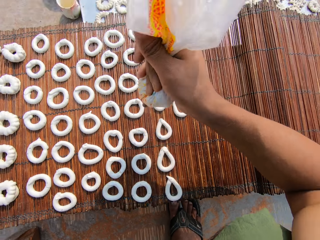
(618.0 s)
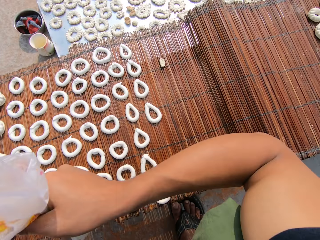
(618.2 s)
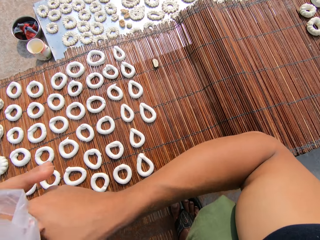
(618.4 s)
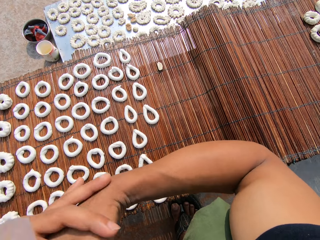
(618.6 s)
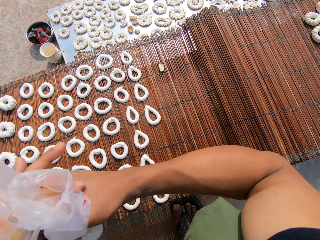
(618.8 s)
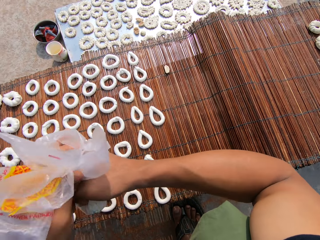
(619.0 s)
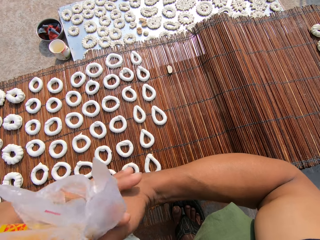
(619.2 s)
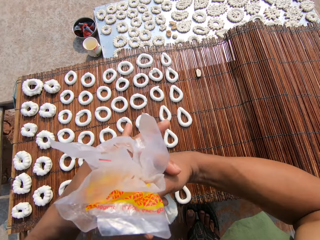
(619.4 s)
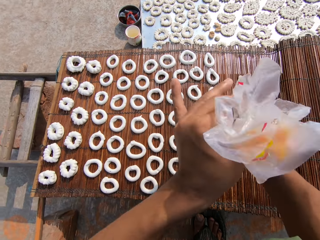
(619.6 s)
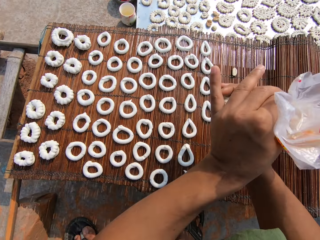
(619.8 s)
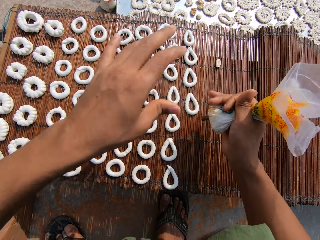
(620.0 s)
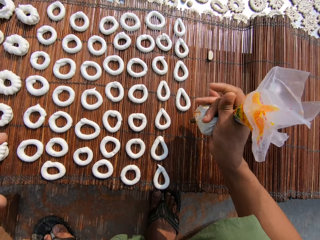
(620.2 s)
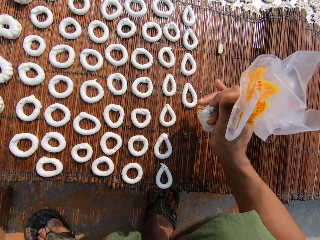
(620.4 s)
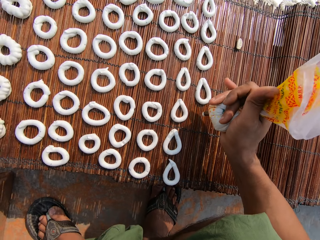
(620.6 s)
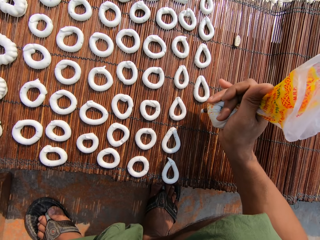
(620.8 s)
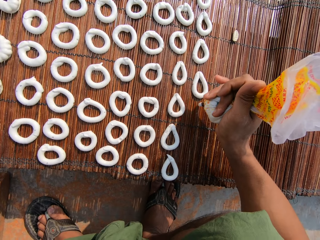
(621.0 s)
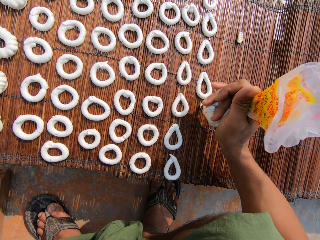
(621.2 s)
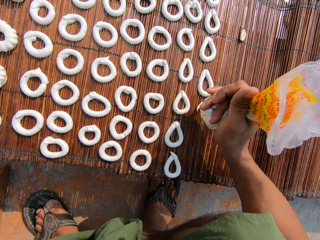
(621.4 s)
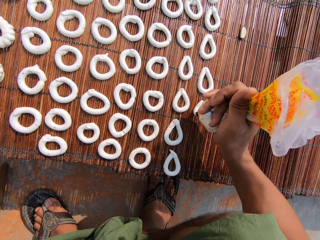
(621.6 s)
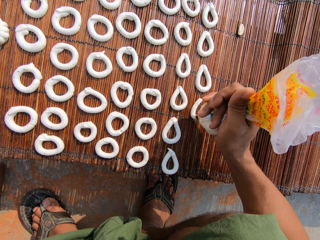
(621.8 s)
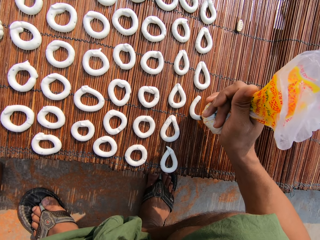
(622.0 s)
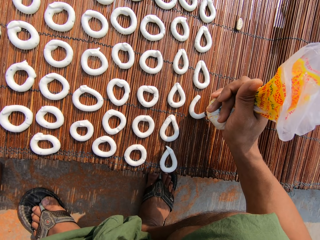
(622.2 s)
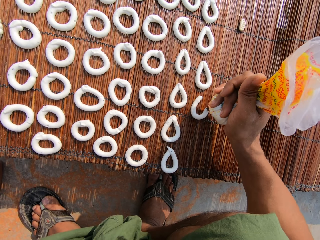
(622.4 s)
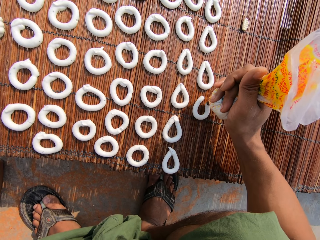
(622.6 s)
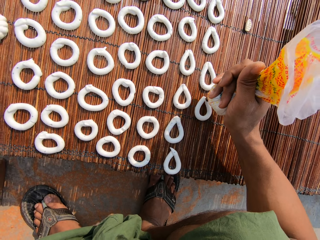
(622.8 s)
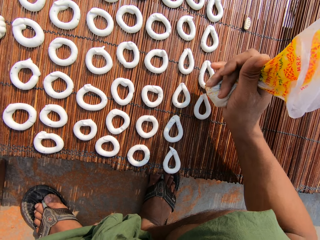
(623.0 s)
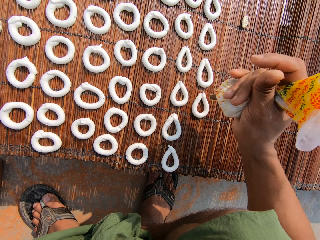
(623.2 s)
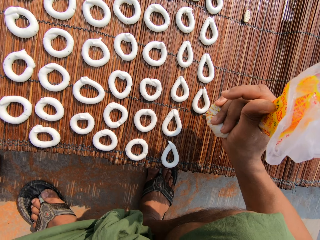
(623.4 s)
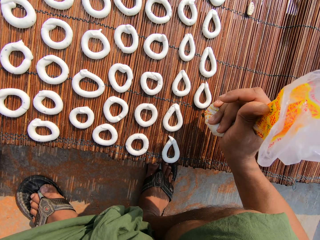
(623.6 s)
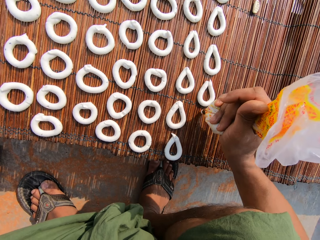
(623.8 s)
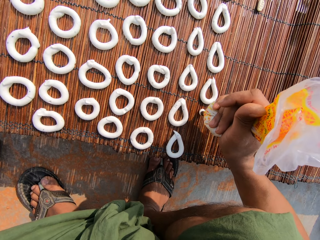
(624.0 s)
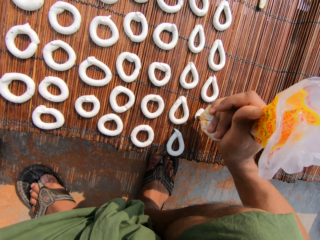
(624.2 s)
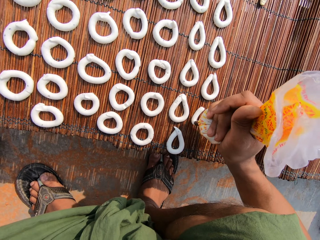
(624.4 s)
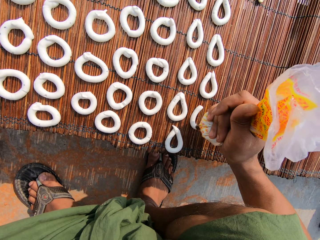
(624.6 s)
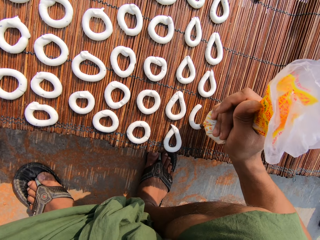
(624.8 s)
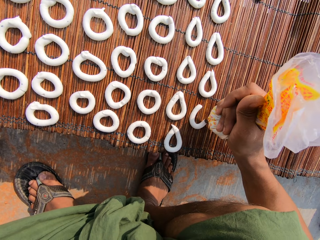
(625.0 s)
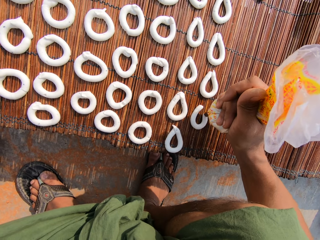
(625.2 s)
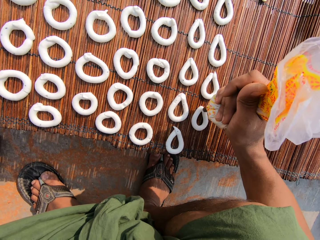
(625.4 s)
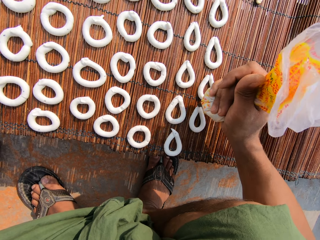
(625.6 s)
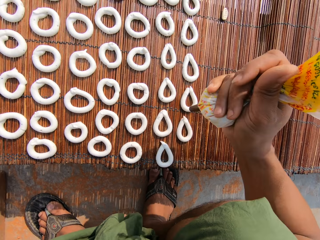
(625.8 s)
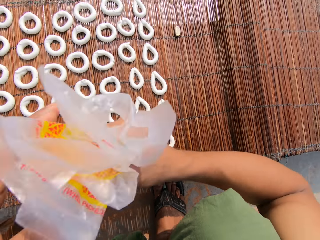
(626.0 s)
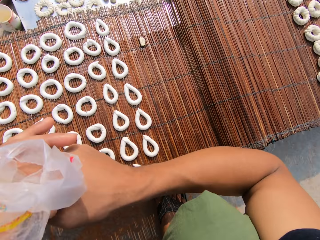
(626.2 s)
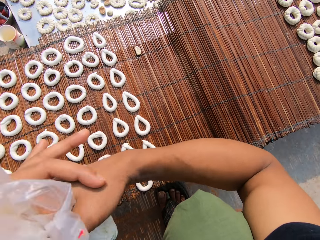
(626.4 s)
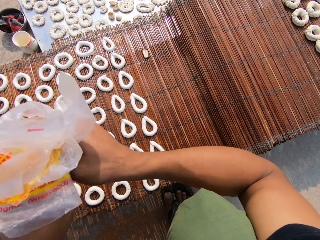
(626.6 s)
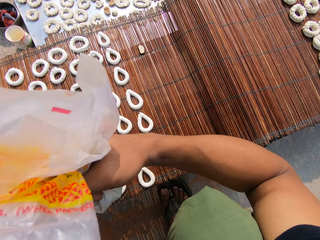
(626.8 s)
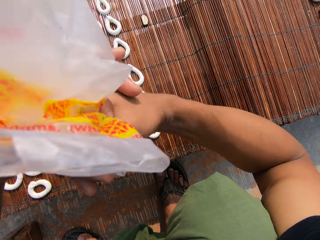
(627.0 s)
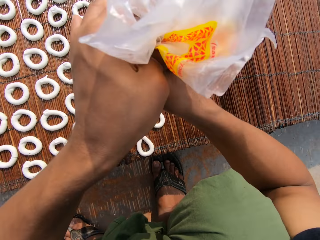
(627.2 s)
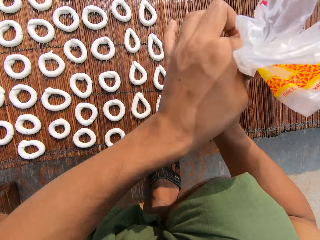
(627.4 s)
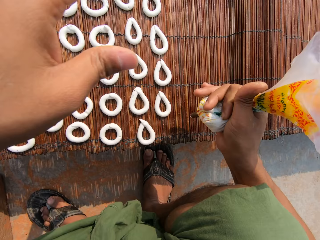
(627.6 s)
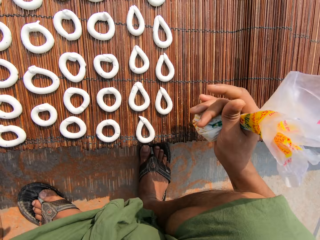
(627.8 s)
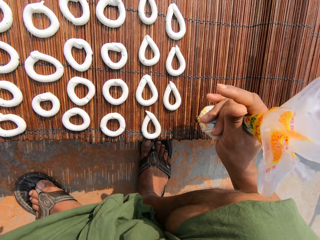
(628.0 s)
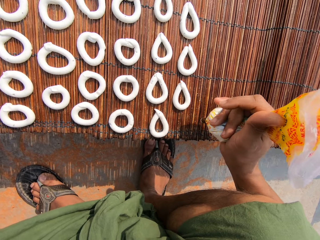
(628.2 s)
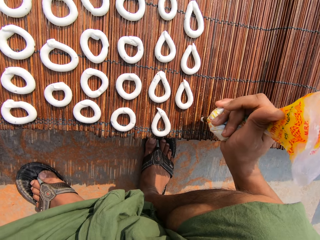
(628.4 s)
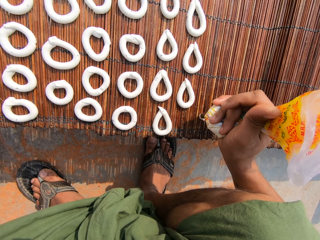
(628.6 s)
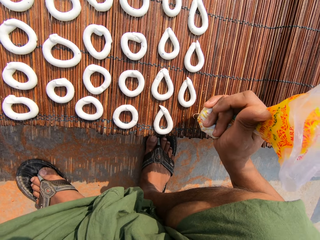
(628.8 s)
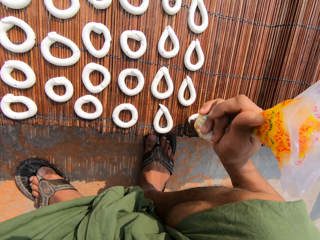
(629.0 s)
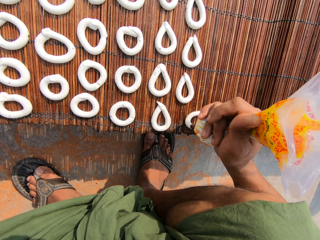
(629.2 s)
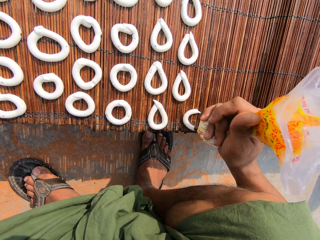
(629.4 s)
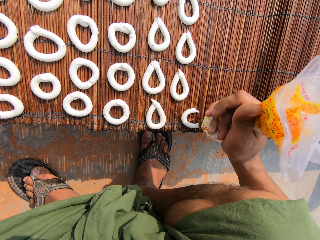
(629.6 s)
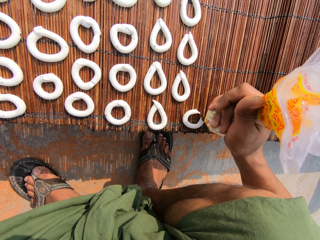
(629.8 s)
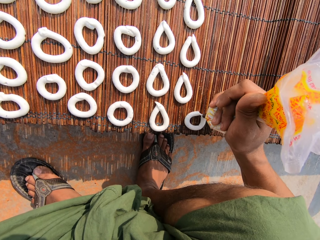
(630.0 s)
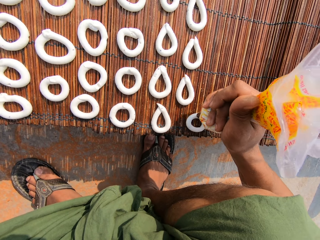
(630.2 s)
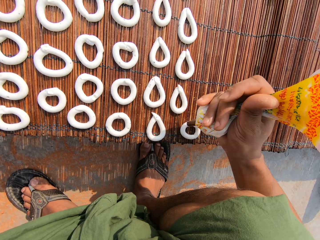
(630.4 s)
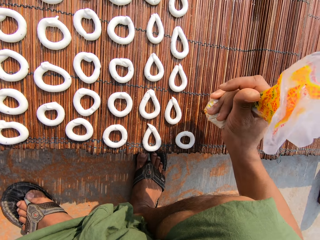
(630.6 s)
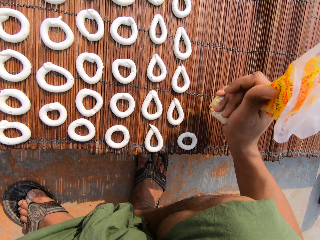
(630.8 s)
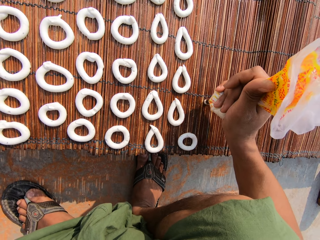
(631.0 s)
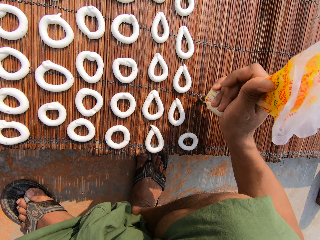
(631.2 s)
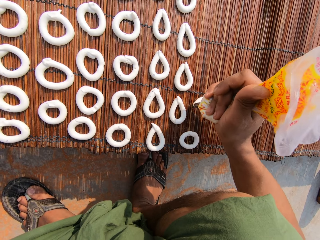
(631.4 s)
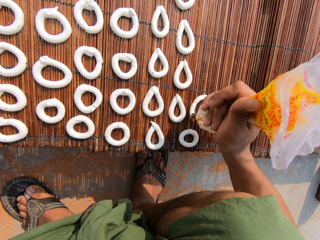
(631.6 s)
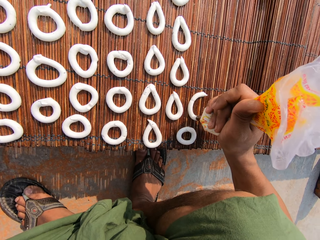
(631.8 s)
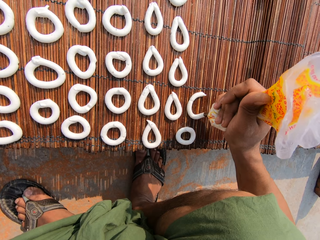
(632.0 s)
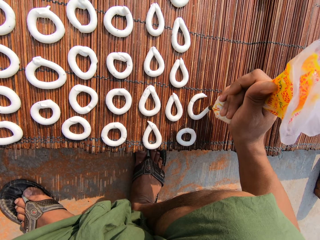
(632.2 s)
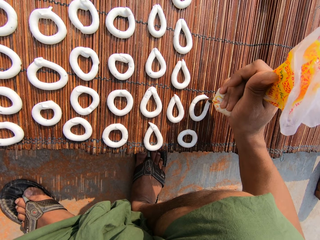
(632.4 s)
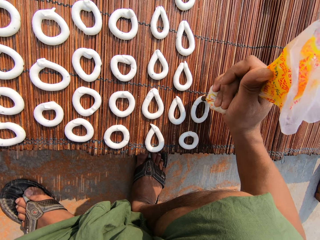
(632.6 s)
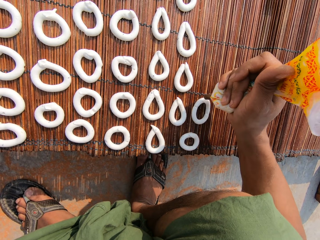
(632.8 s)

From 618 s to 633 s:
The camera wearer adjusts the plastic bag in her right hand with her left hand. She tightens the paper. She draws a circular pattern on the mat with the candy paste from the plastic bag in her right hand. She does so again. She adjusts the plastic bag in her right hand with her left hand. She tightens the paper. She draws a circular pattern on the mat with the candy paste from the plastic bag in her right hand. She does so again.

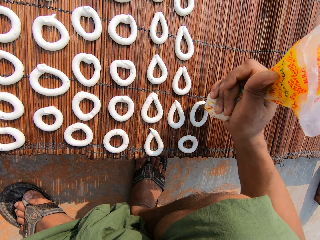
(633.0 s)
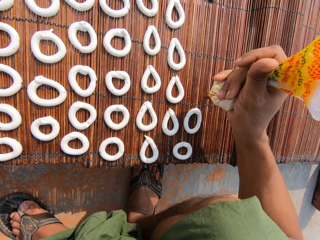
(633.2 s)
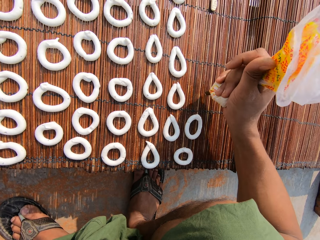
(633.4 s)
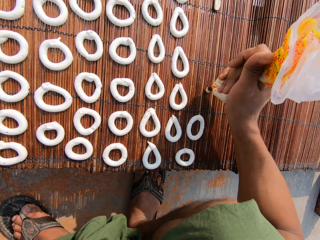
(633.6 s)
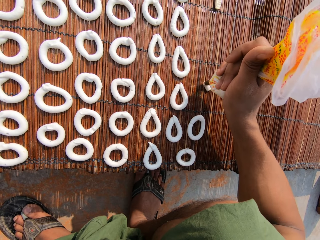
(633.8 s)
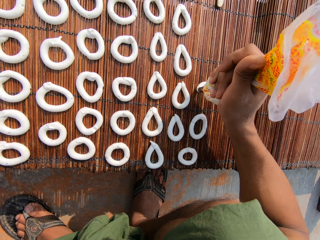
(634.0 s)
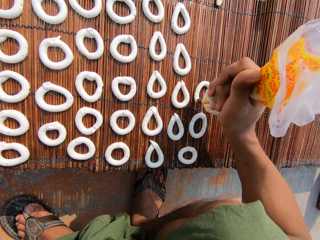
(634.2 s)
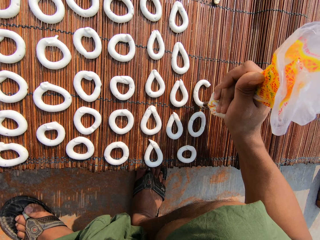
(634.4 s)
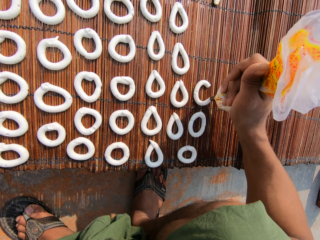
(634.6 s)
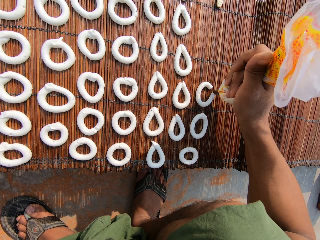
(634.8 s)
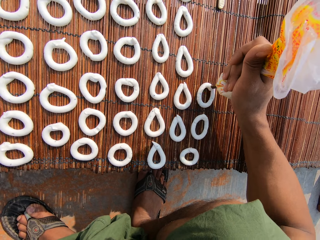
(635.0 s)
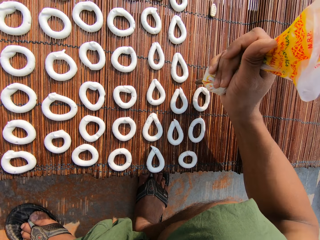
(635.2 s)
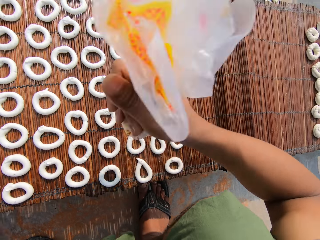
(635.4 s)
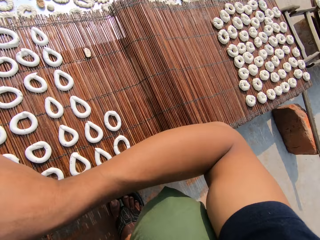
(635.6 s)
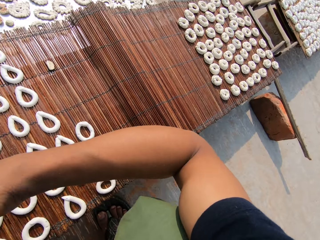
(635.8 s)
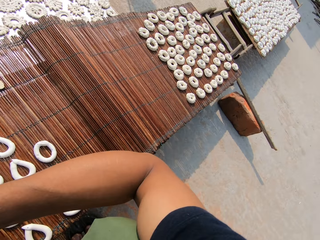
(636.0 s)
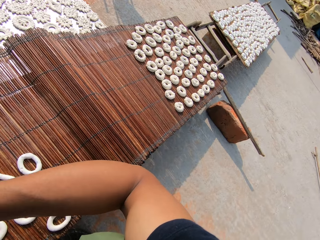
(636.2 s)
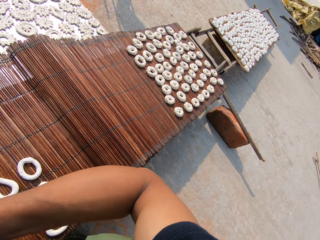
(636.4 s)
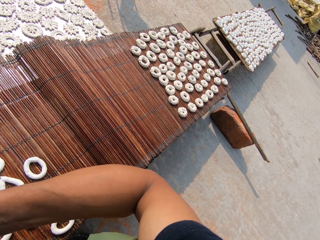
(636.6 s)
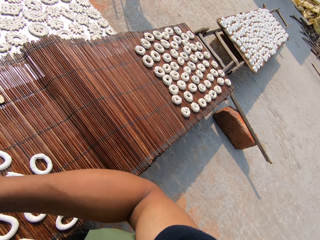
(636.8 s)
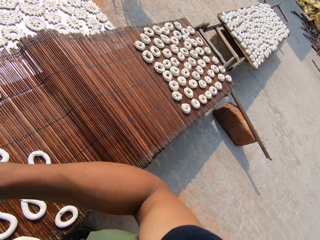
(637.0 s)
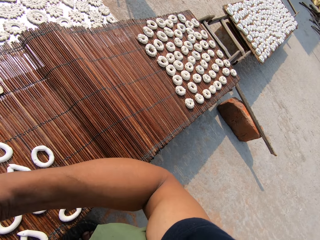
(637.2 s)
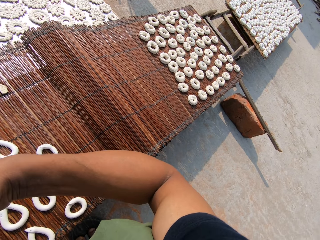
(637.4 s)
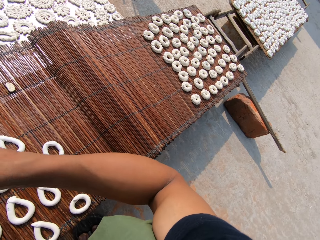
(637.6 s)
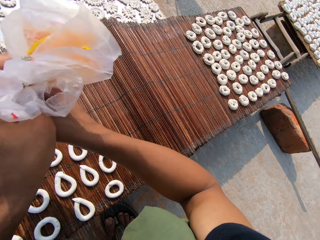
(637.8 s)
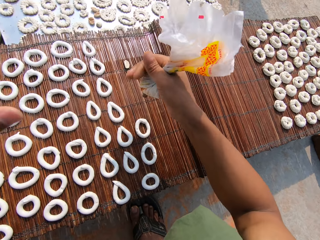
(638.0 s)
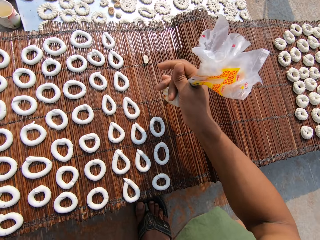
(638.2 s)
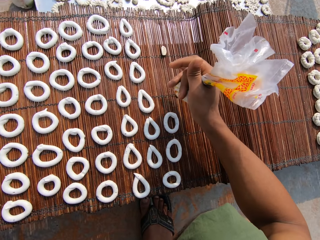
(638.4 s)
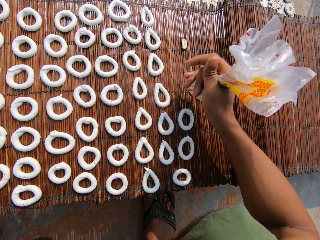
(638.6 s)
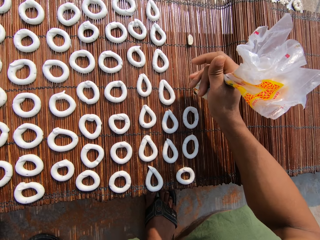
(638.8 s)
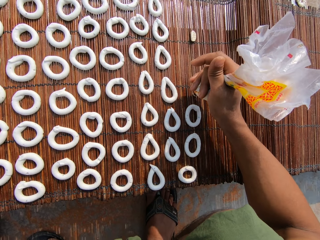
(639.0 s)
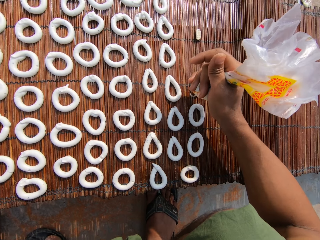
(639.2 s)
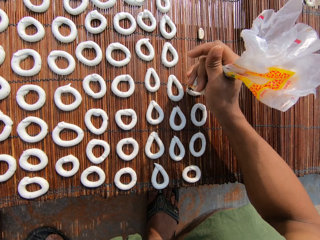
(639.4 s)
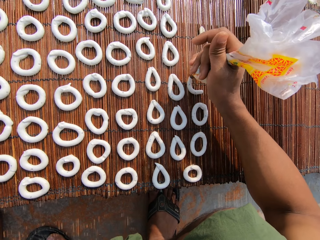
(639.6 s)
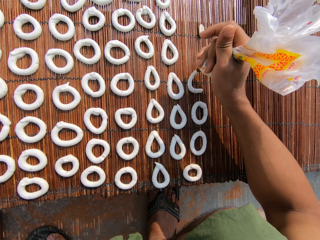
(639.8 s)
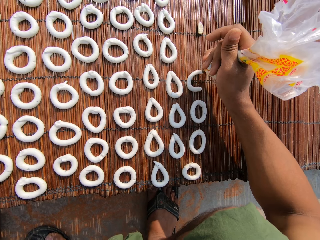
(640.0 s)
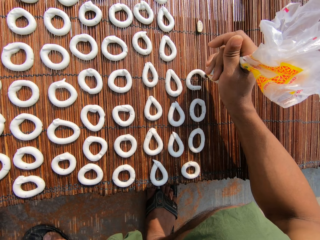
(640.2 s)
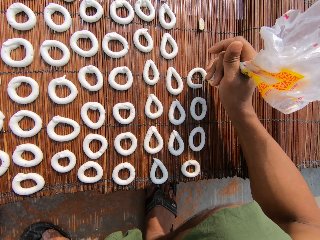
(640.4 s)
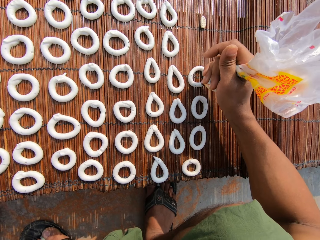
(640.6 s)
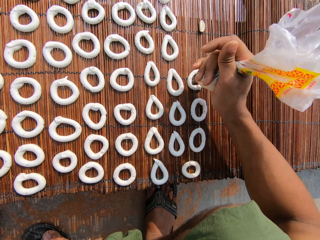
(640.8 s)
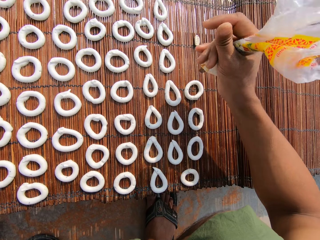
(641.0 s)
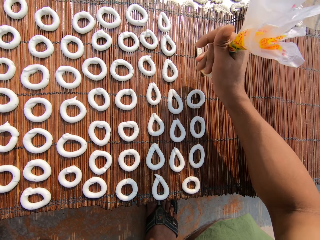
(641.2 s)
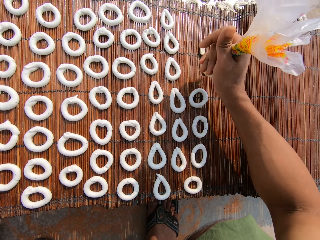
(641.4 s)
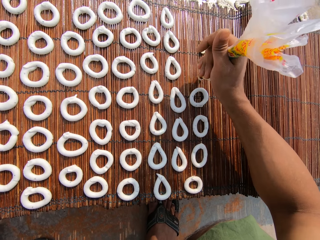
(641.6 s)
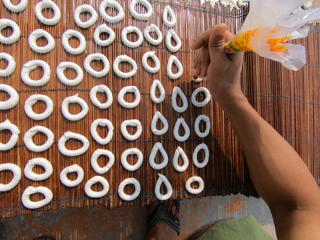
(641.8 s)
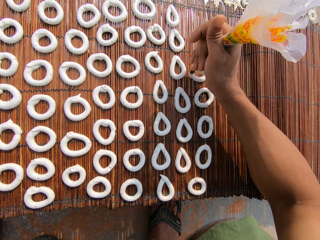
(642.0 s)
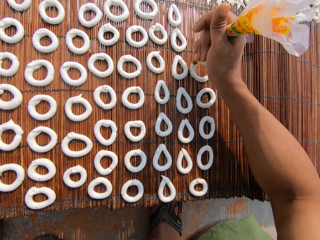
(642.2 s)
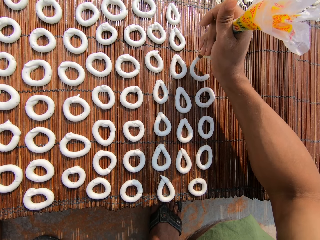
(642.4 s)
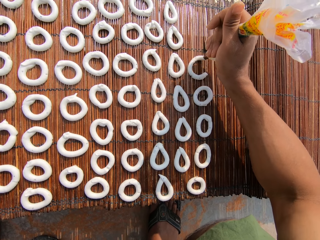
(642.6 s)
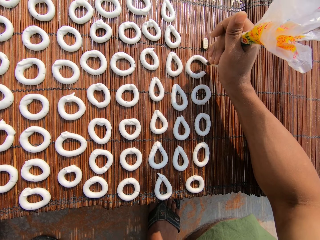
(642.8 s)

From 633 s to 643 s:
The camera wearer draws a circular pattern on the mat with the candy paste from the plastic bag in her right hand. She adjusts the plastic bag in her right hand with her left hand. She tightens the paper. She draws a circular pattern on the mat with the candy paste from the plastic bag in her right hand. She does so again.
